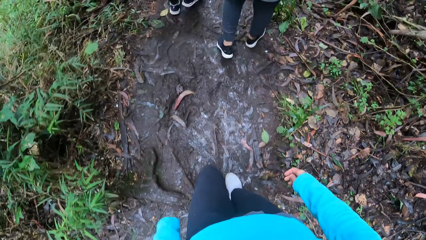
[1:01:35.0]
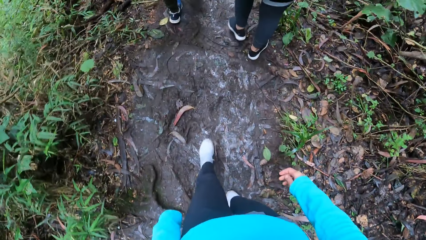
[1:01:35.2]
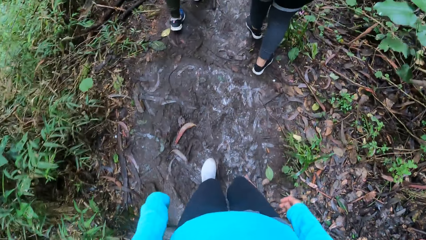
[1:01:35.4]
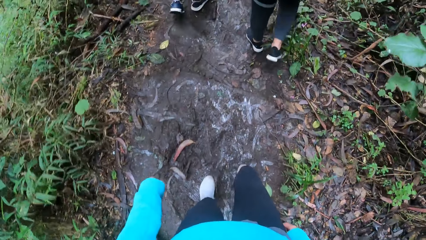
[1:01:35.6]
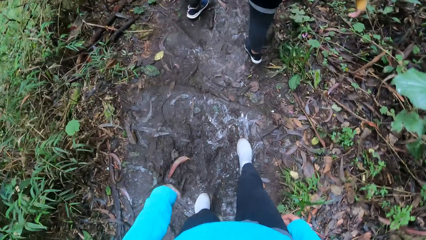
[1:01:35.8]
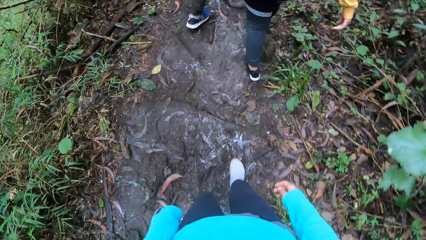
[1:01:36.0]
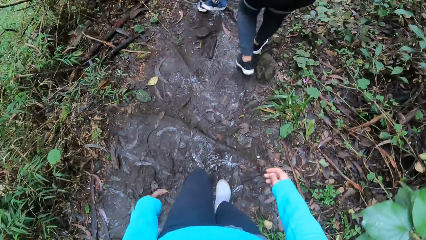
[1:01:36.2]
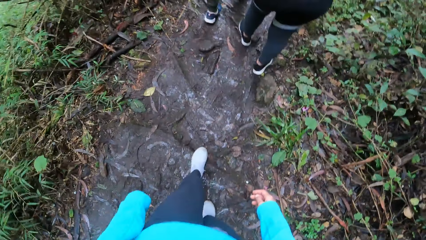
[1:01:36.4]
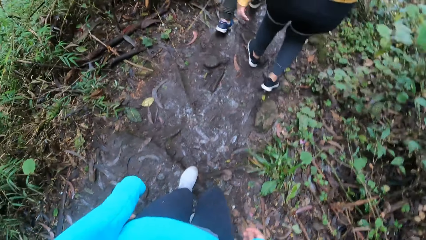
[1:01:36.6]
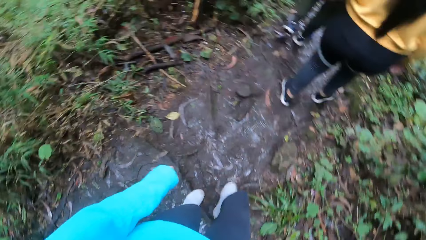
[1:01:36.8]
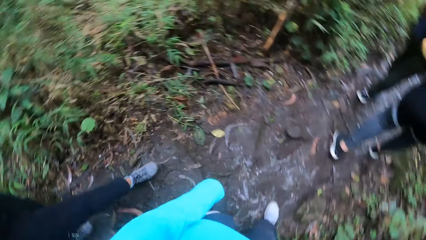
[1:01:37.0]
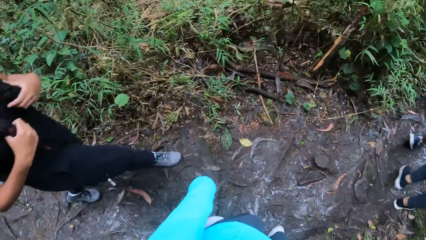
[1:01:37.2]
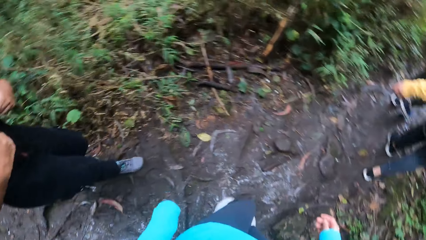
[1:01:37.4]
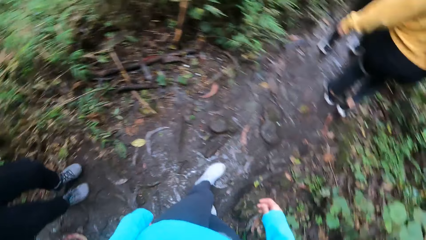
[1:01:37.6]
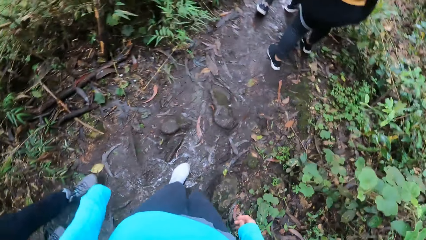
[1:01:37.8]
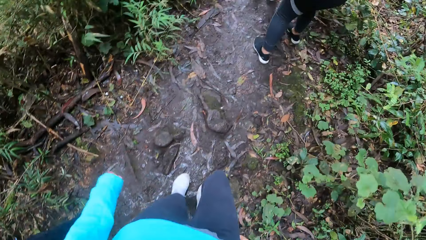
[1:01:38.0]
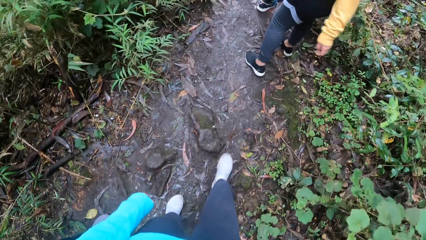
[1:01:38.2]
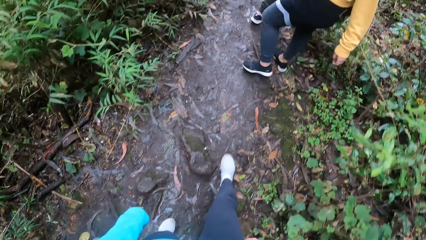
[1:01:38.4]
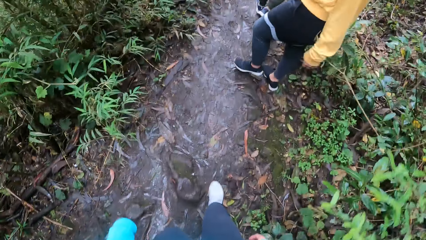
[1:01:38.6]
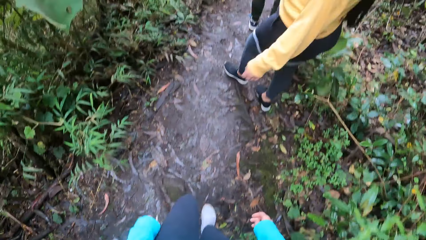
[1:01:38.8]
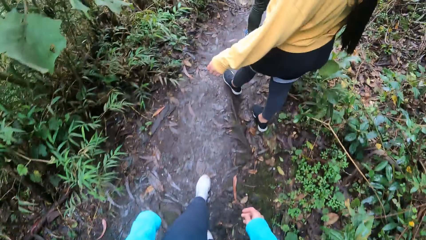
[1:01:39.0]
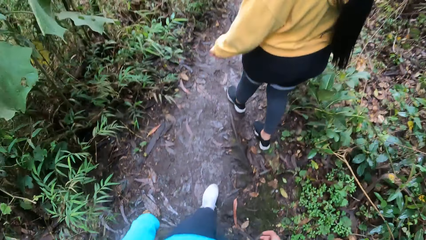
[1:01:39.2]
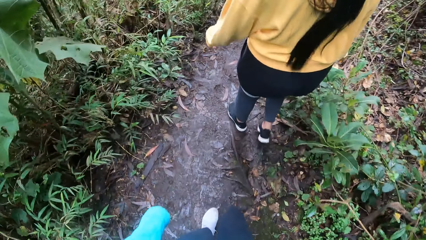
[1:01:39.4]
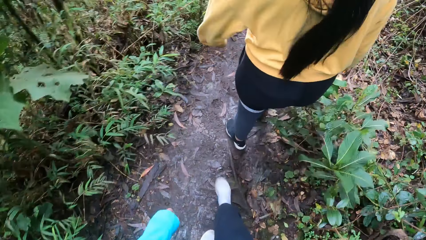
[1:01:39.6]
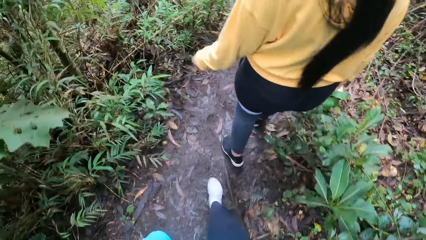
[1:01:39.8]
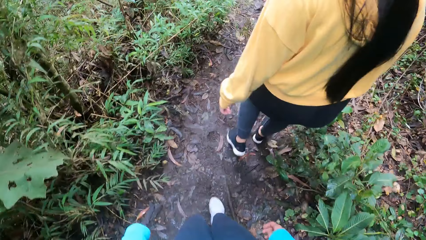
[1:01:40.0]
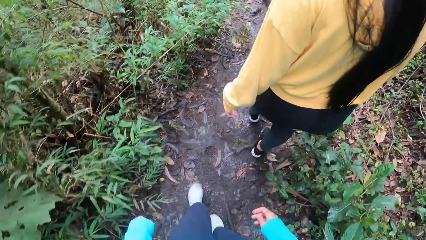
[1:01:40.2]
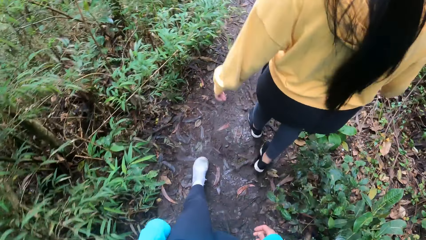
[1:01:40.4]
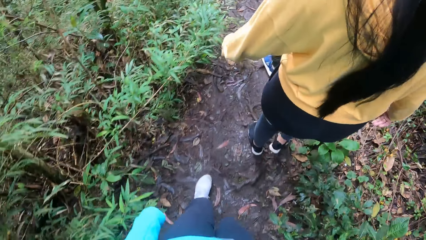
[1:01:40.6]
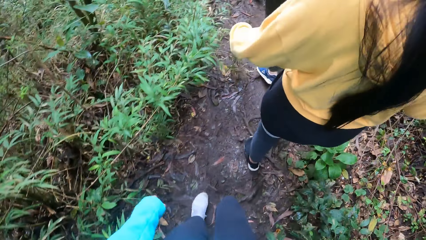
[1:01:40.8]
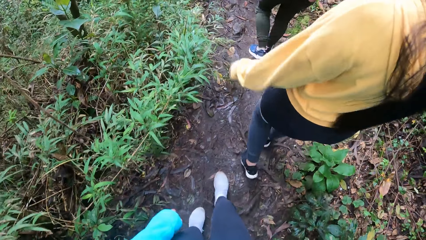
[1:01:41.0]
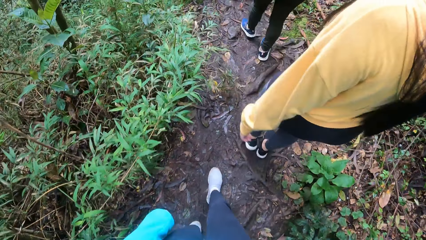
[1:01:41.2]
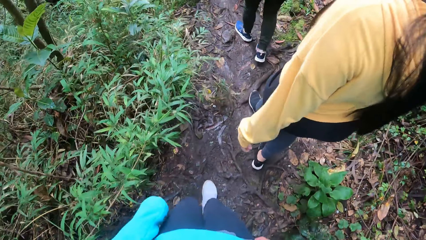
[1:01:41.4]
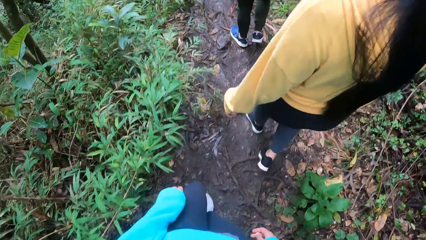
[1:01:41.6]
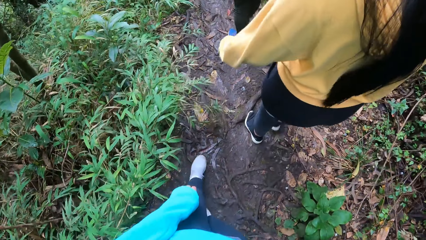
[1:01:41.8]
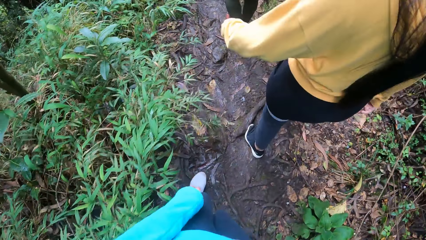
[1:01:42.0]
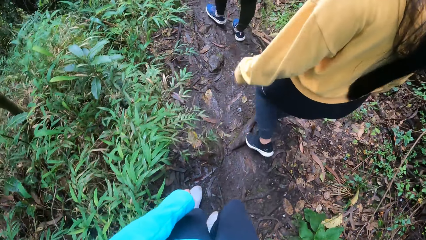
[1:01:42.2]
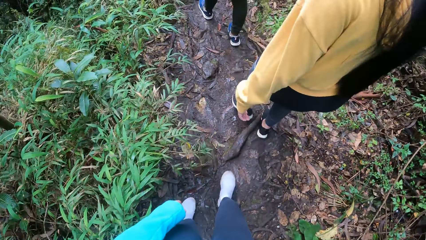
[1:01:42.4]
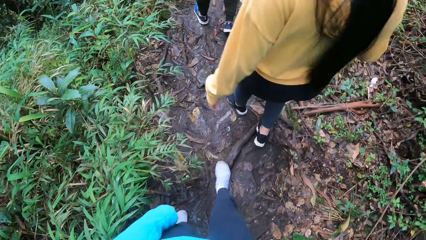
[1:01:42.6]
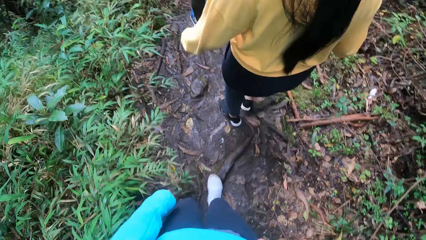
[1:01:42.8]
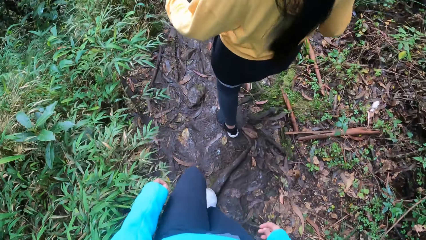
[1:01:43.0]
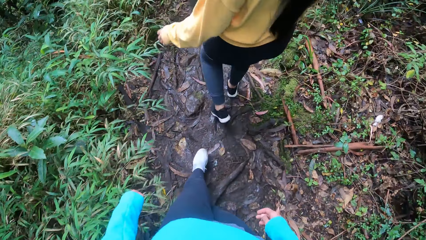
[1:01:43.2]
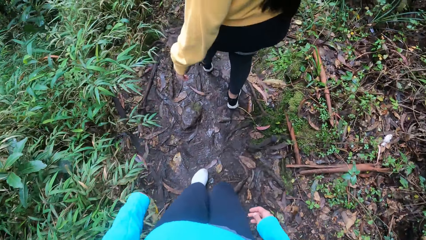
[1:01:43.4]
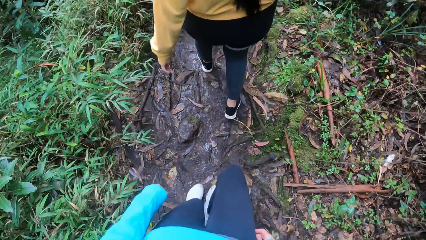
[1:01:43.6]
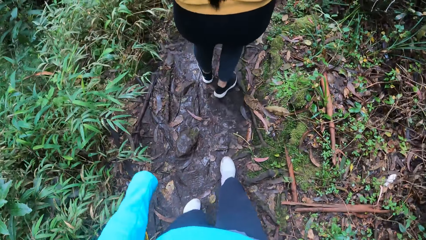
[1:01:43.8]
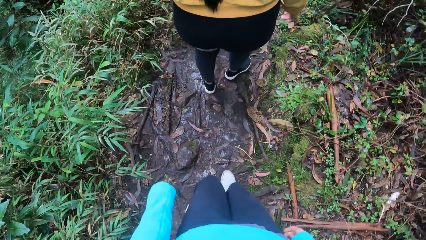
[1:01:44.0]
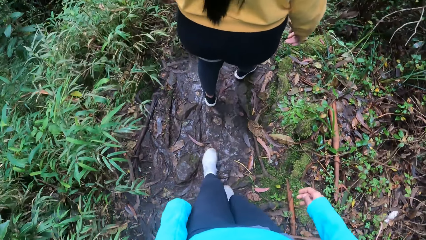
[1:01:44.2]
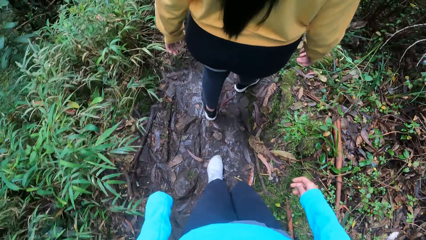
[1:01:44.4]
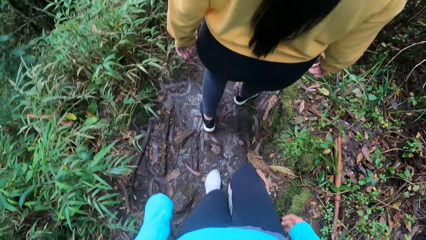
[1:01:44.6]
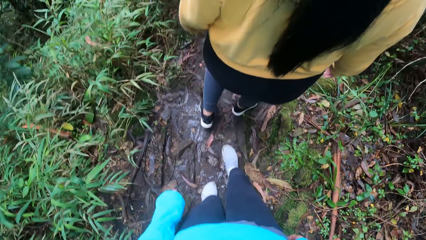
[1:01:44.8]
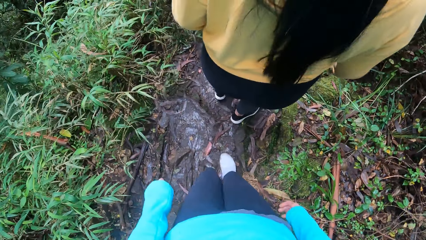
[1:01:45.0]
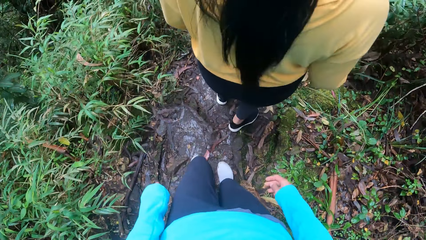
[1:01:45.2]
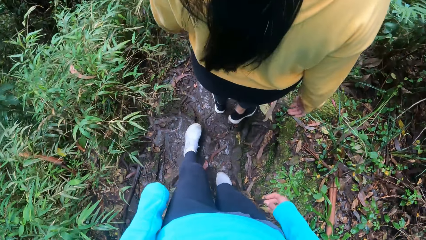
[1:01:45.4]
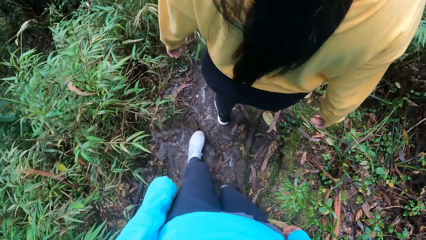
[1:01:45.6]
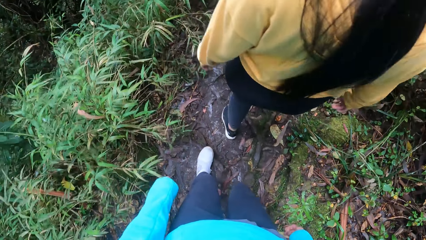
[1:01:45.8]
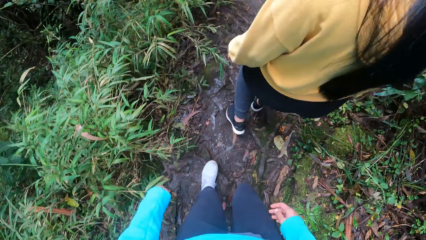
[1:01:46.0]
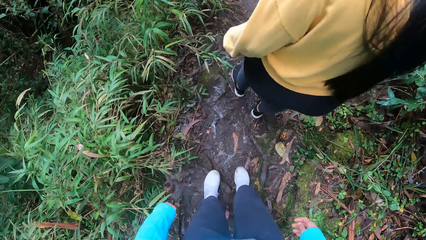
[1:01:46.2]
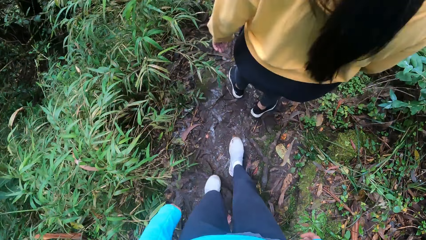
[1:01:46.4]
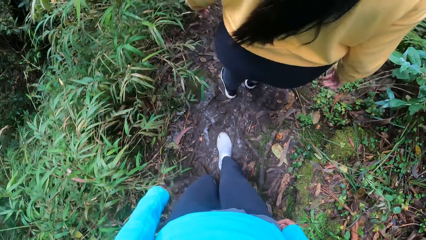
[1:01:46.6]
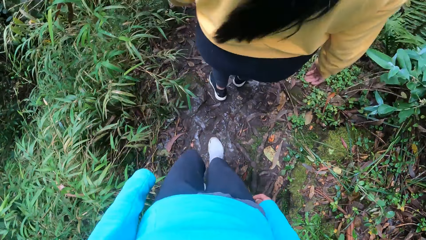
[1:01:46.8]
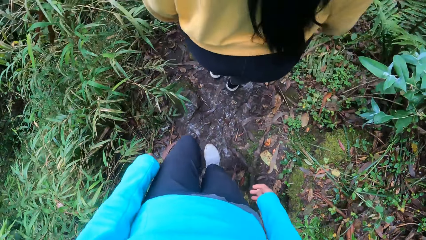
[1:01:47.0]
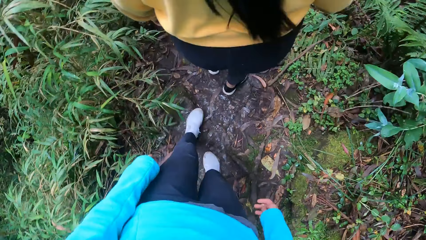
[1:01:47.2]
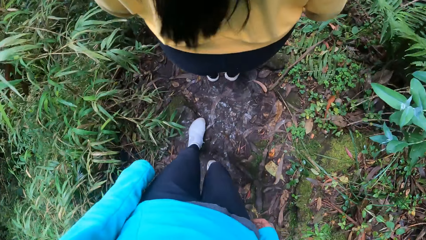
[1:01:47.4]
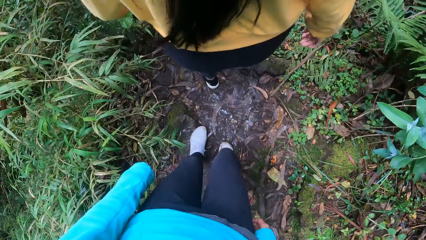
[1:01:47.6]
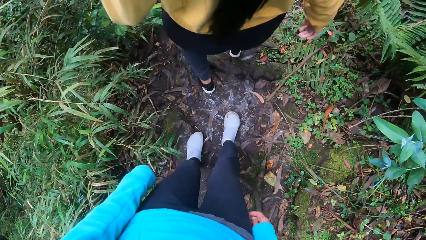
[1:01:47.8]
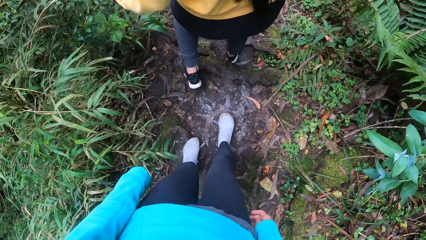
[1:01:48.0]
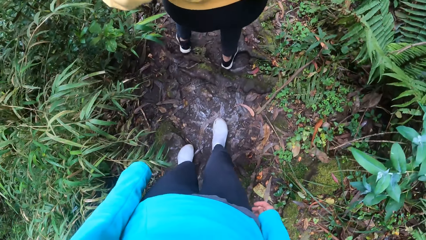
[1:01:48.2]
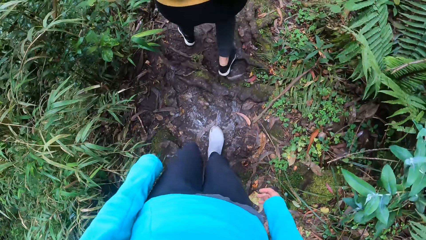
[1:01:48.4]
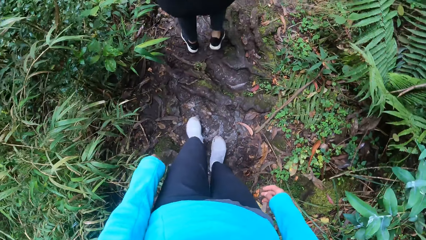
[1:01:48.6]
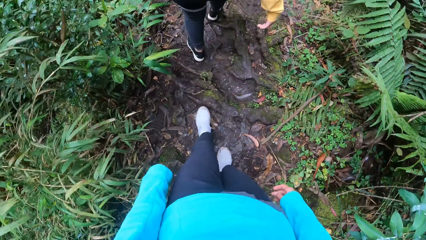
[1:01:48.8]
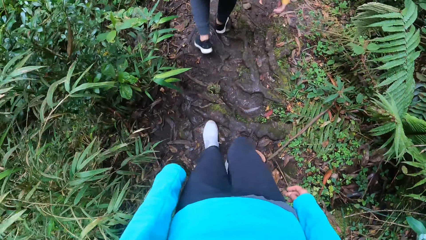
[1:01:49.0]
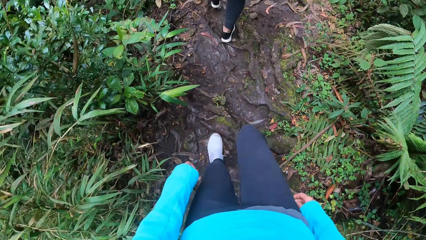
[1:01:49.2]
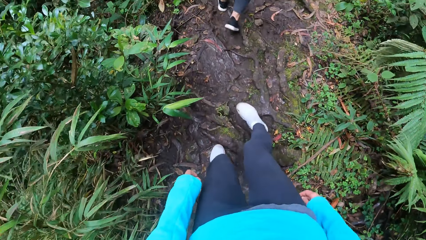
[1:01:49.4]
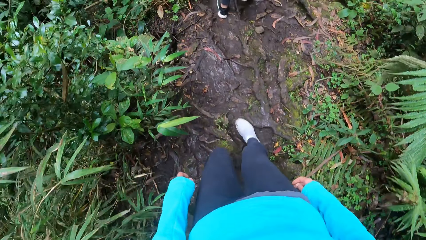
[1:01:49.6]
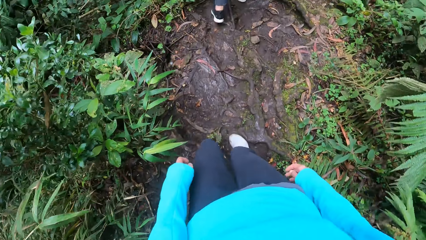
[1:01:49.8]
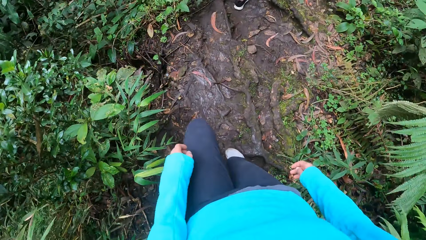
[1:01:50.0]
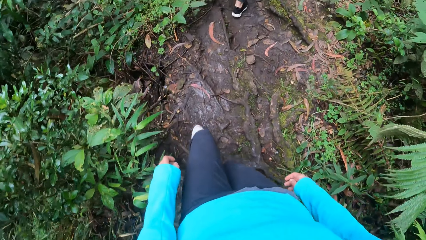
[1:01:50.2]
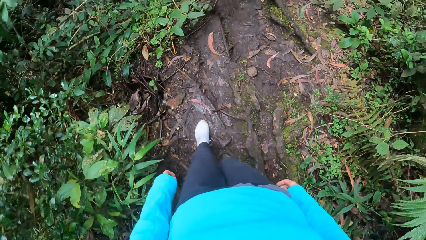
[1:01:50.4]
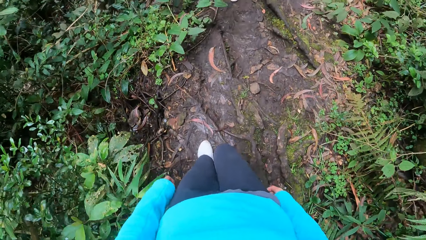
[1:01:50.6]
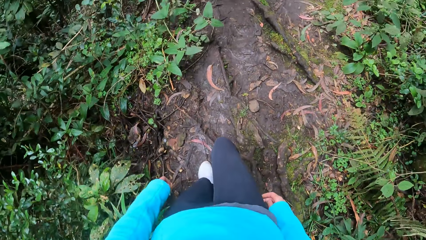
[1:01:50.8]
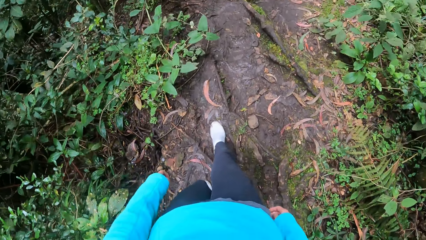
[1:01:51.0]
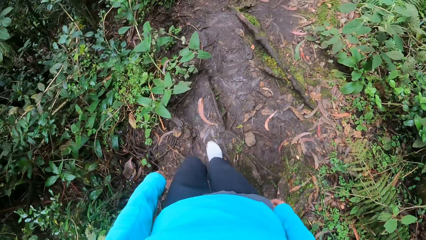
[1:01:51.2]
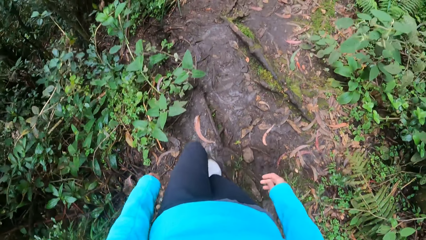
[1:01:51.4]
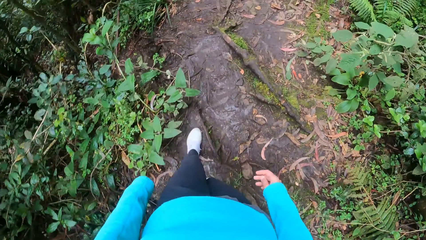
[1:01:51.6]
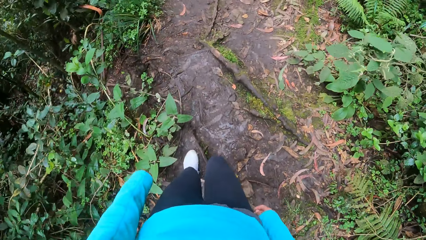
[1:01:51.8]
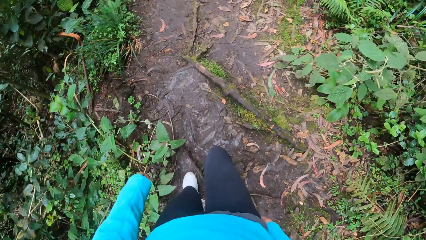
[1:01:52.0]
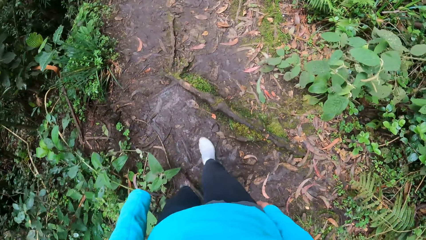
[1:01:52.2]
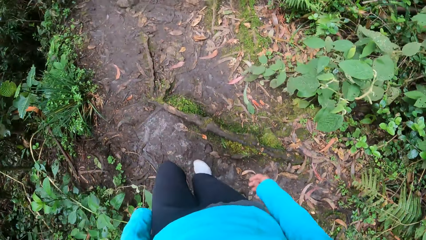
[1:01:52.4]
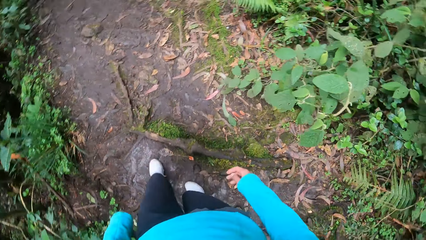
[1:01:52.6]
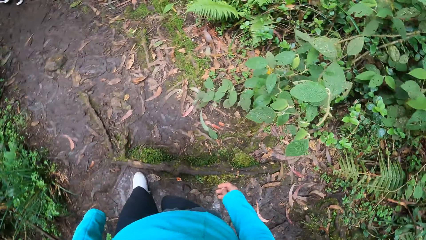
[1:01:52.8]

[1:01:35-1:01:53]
The camera wearer looks at the ground. They look around. They look at a person. They look at the vegetation. They look at the person. They look at the legs. They look at the tree roots.
